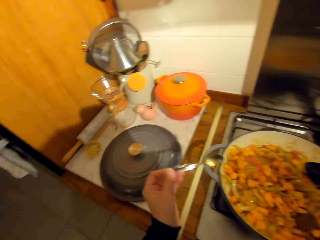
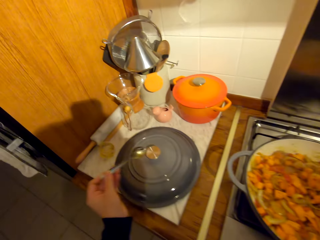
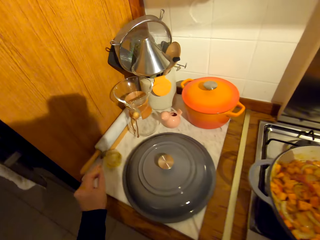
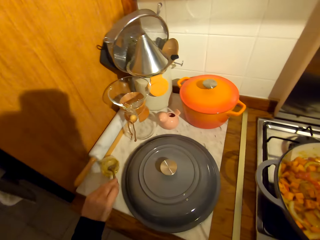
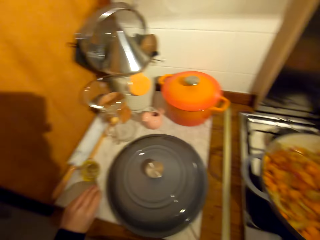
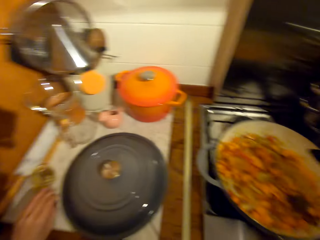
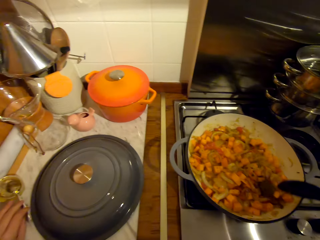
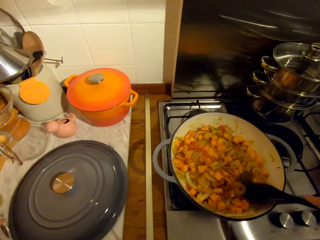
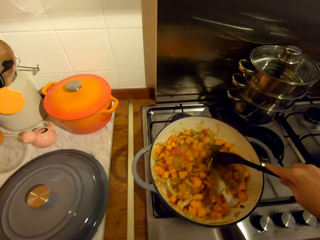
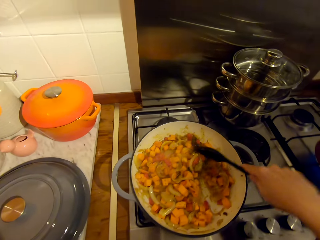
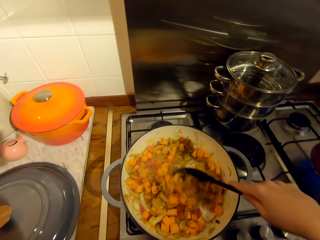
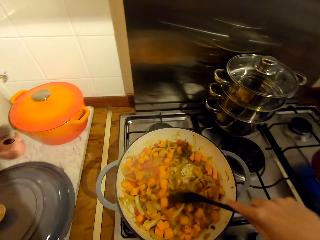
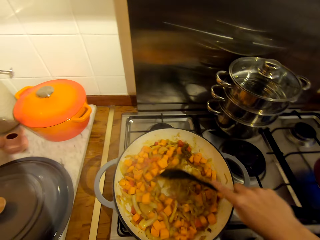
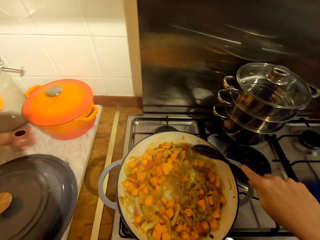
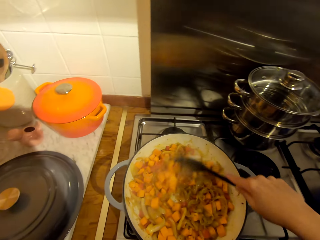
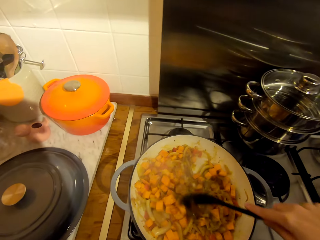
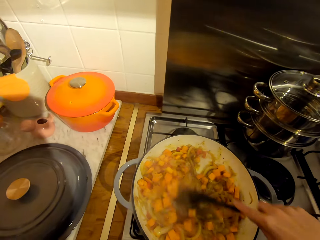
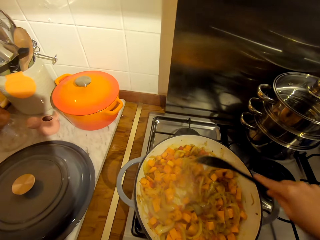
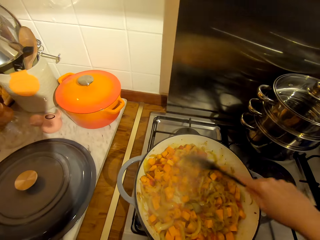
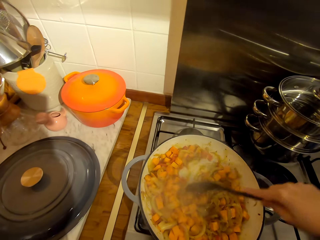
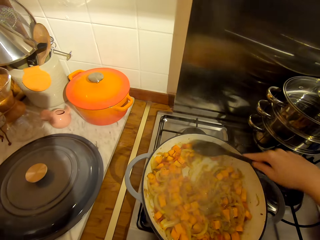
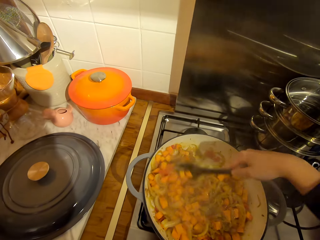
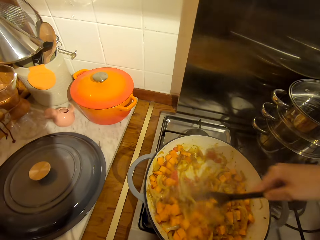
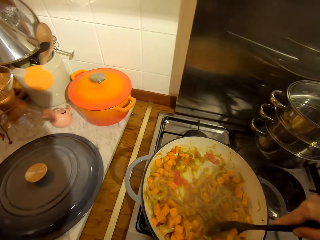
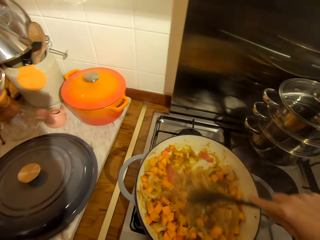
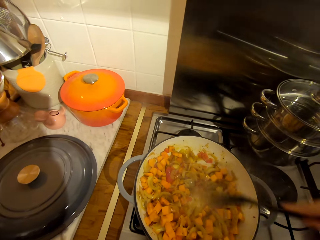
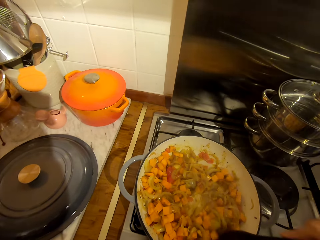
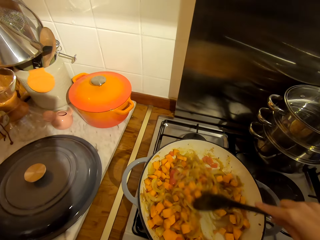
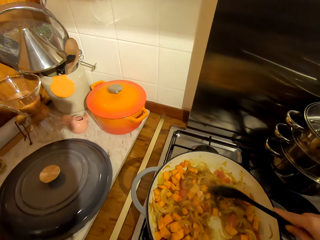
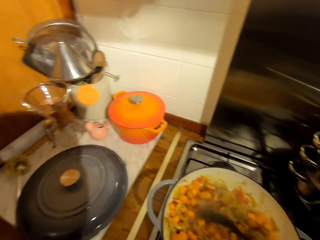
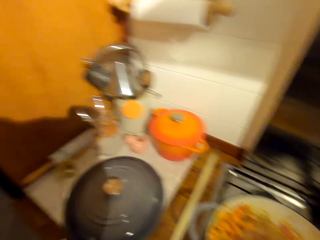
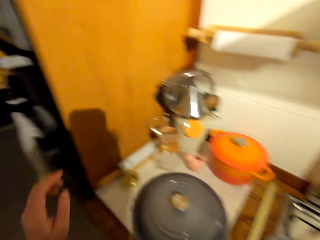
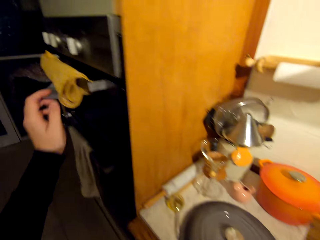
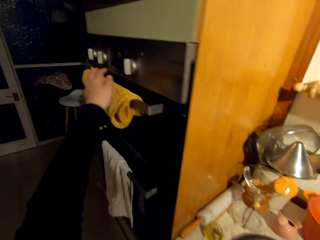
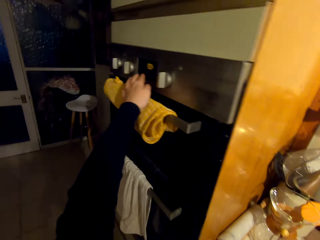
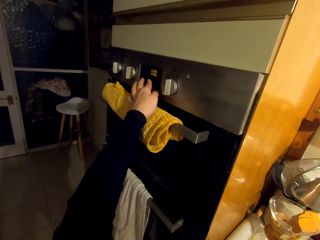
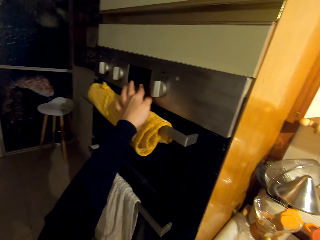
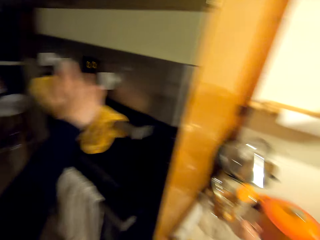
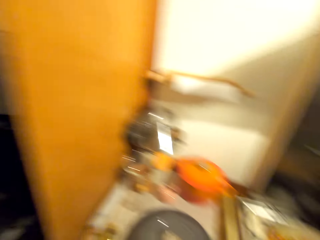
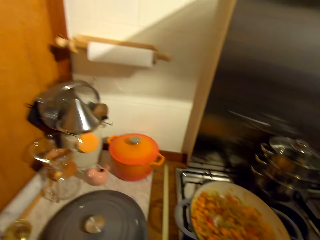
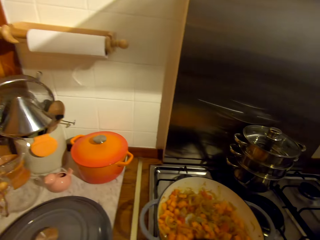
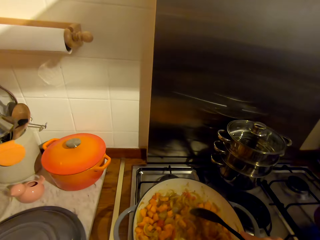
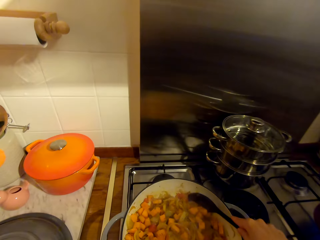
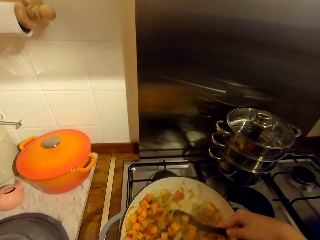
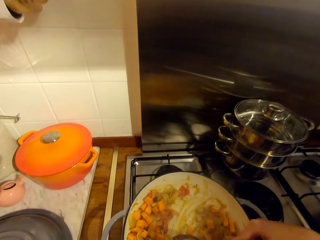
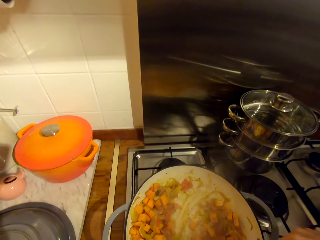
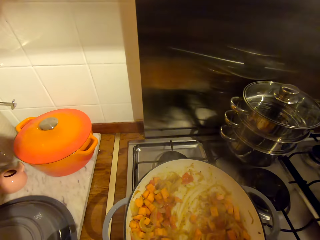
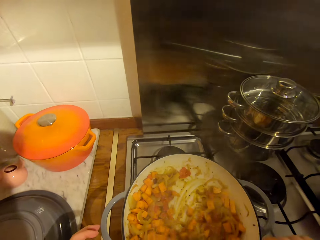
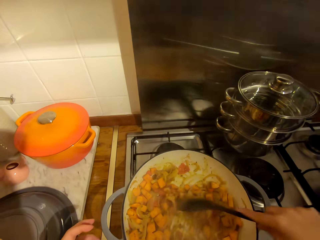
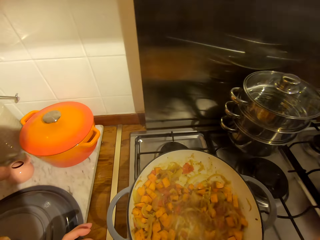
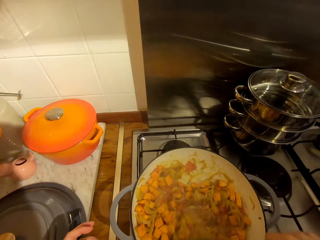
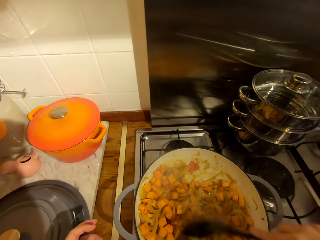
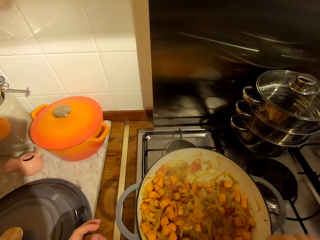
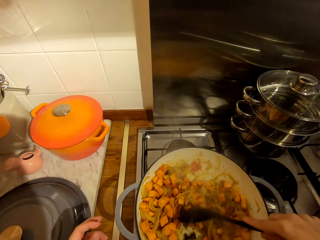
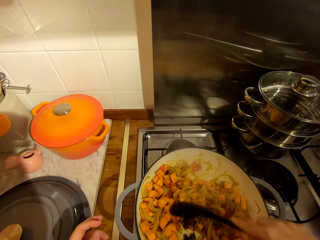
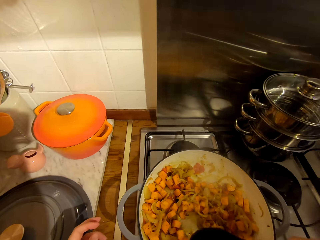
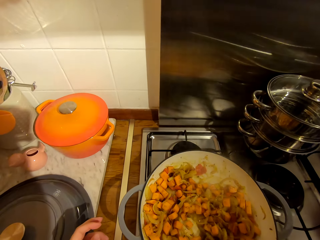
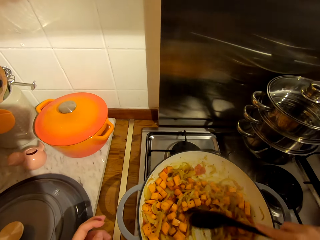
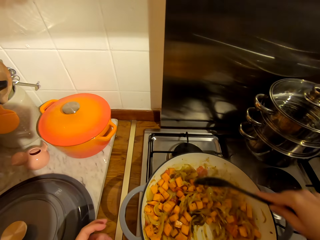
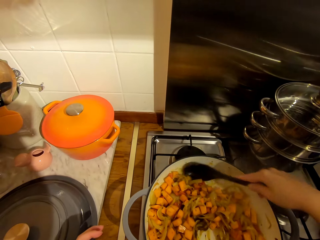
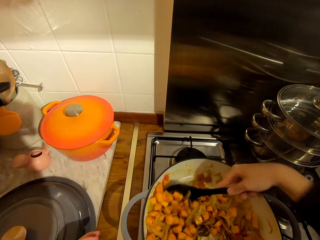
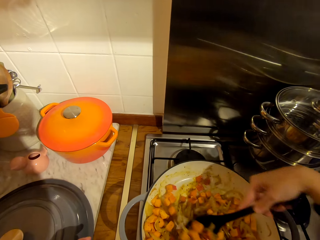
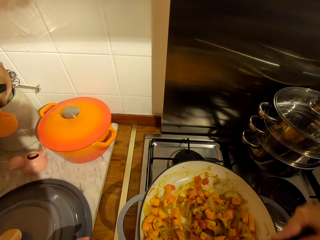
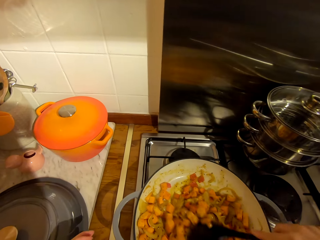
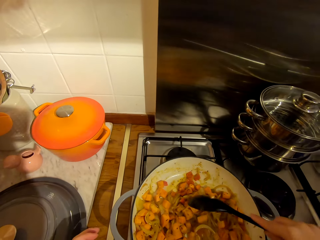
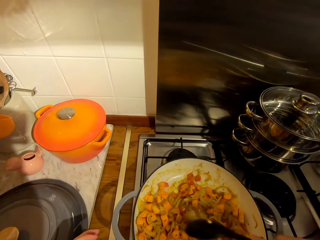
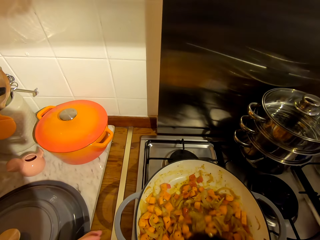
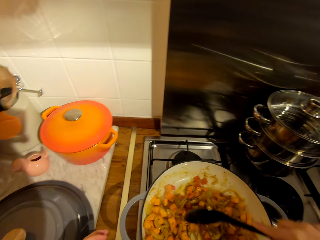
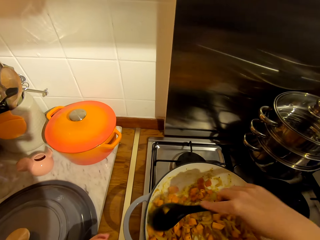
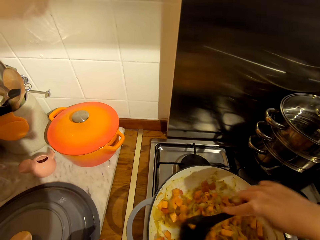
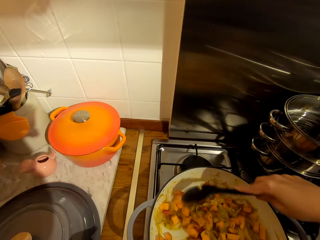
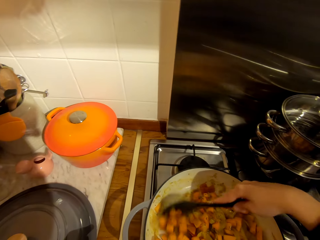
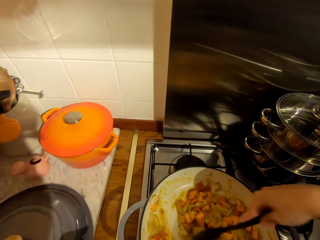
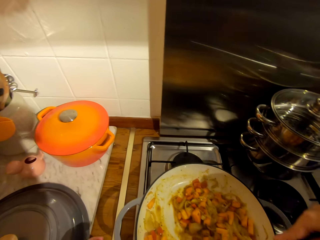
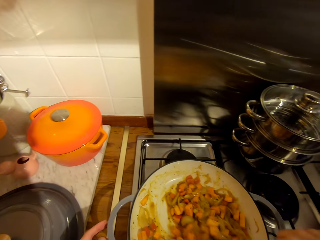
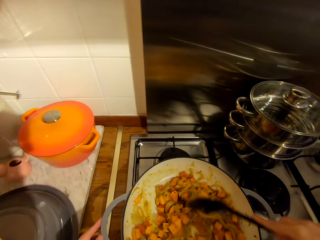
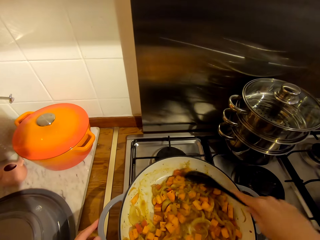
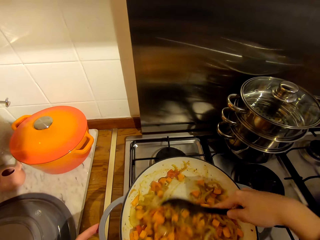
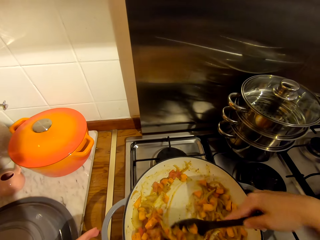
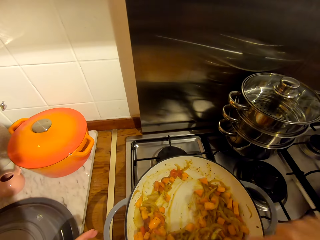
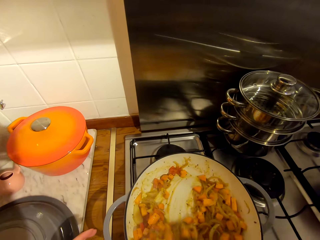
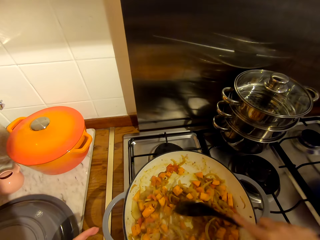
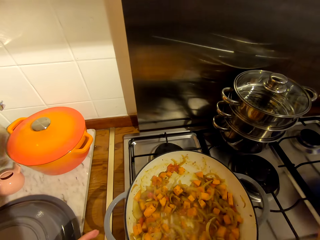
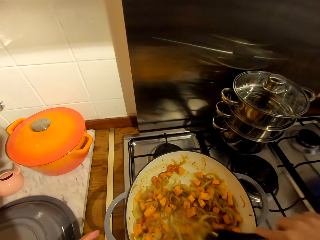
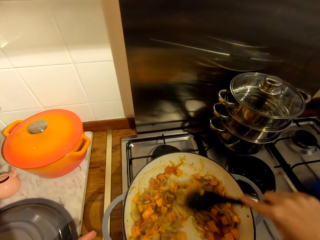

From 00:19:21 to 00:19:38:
The camera wearer places the spoon in the container. They stir the stew with the spoon. They operate the oven. They stir the stew with the spoon.

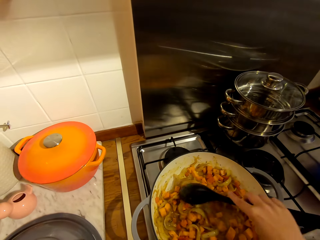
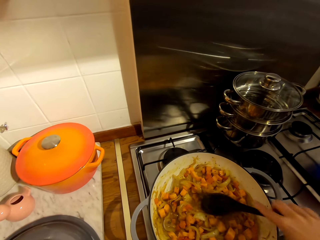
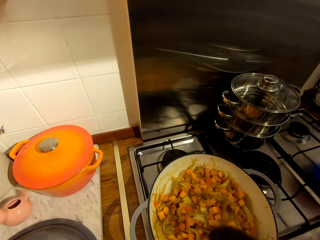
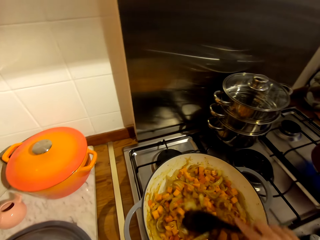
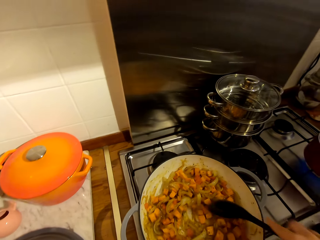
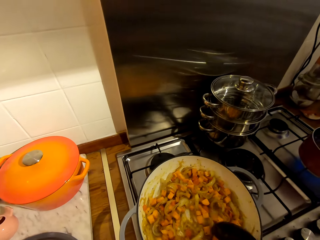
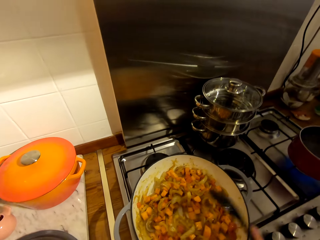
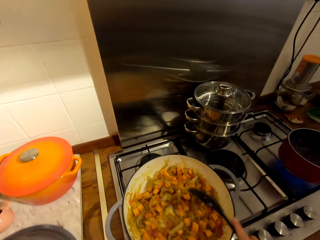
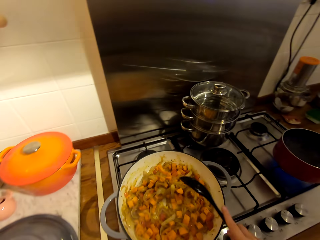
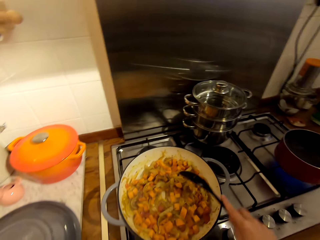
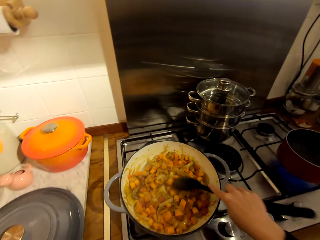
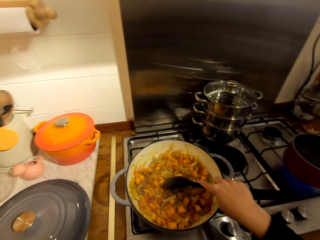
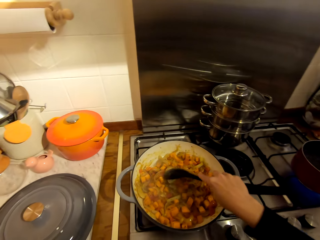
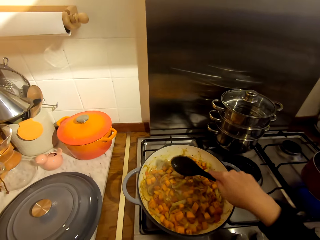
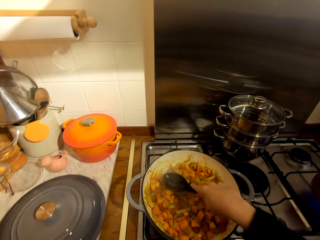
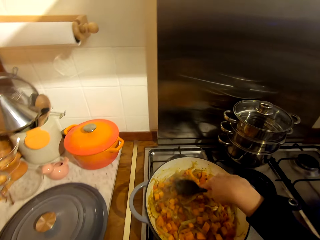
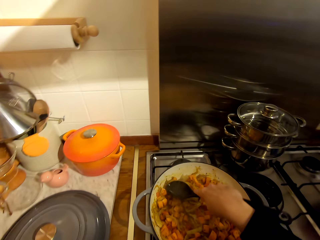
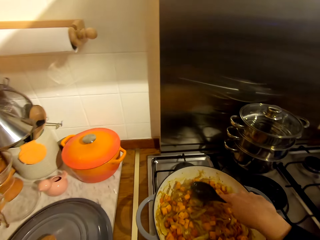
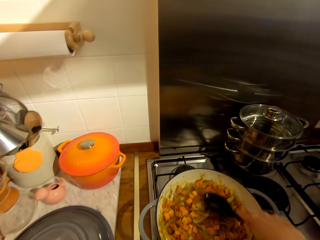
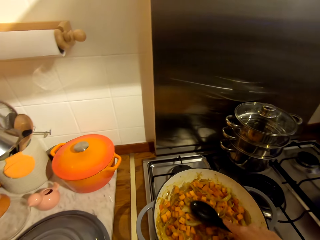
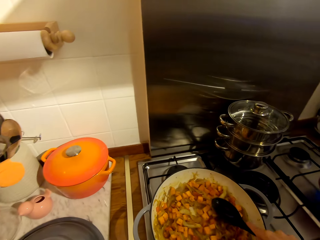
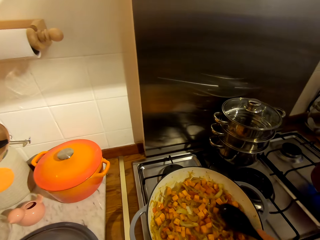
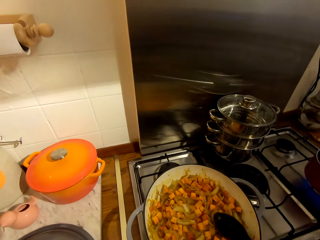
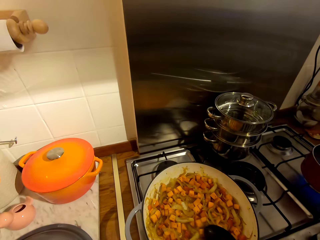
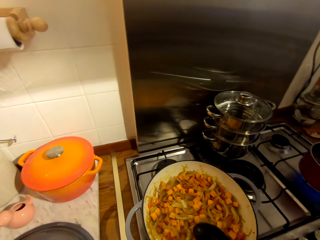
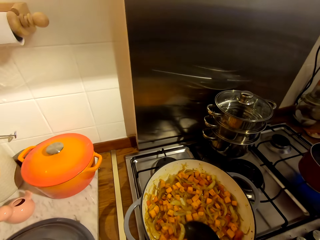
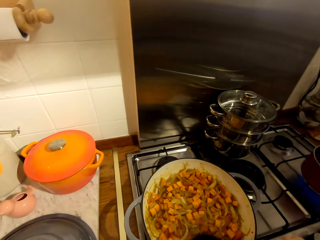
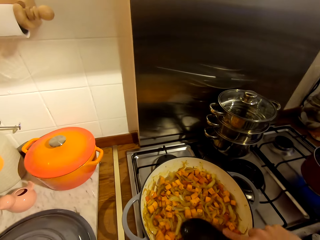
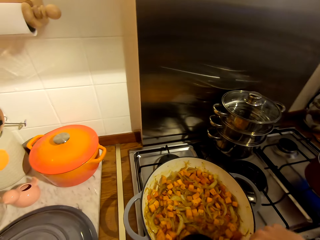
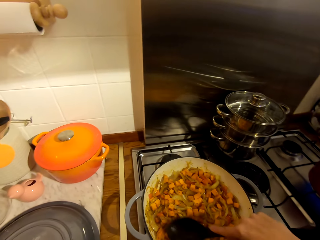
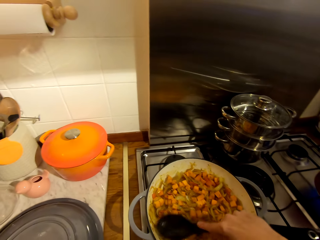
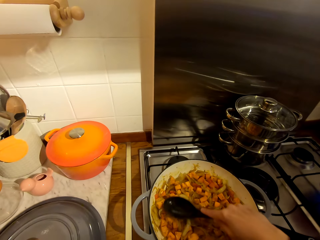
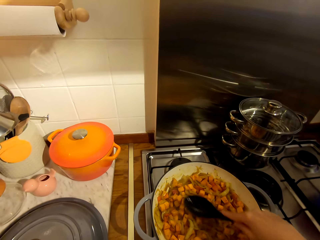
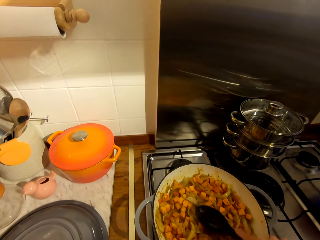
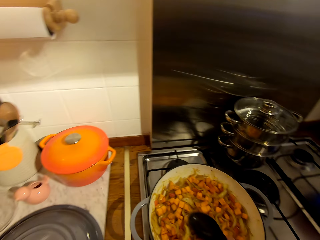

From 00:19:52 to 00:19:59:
The camera wearer hits the spoon on the edge of the pot. They stir the stew with the spoon.
